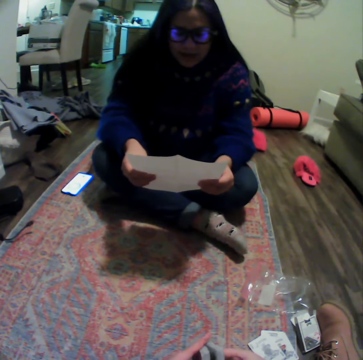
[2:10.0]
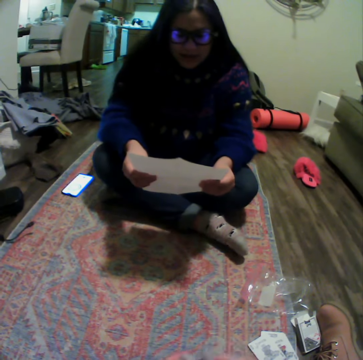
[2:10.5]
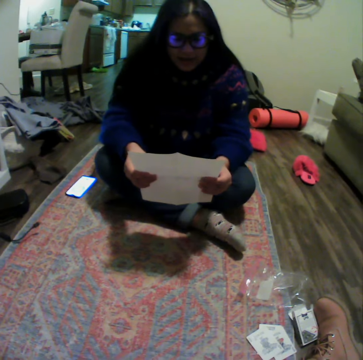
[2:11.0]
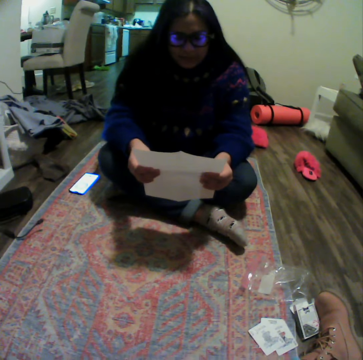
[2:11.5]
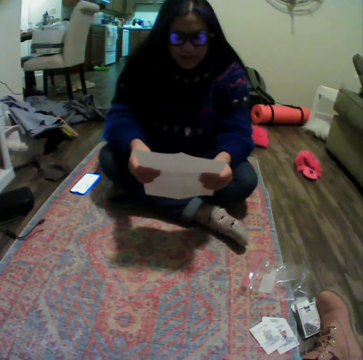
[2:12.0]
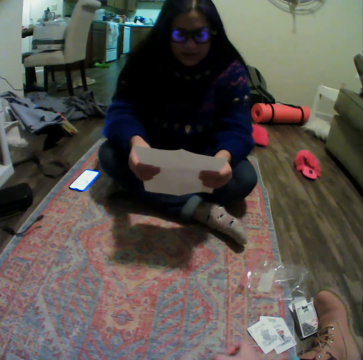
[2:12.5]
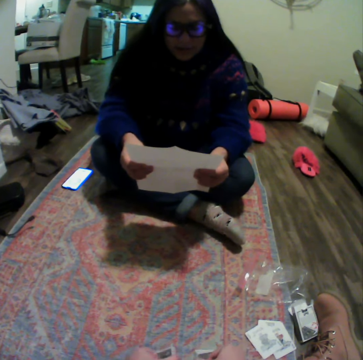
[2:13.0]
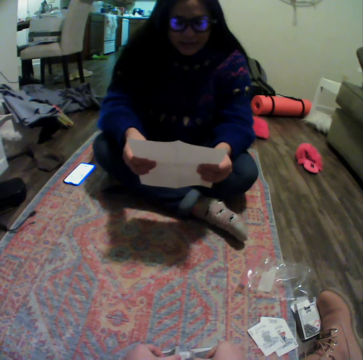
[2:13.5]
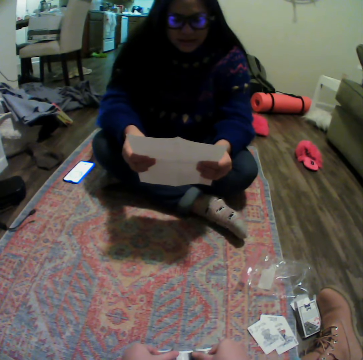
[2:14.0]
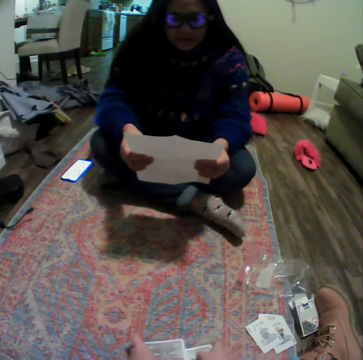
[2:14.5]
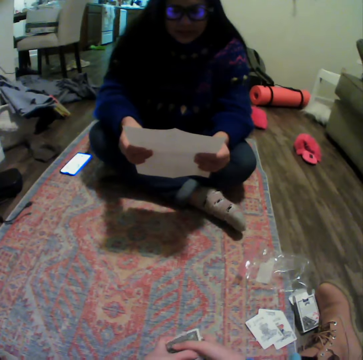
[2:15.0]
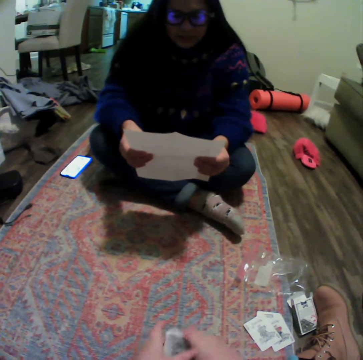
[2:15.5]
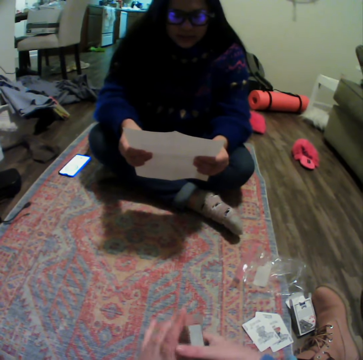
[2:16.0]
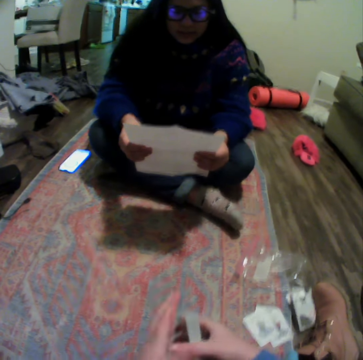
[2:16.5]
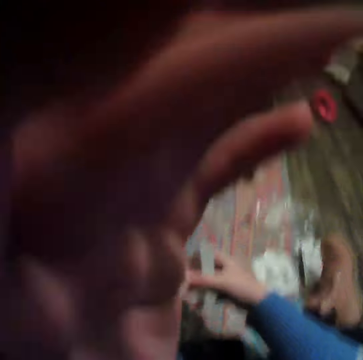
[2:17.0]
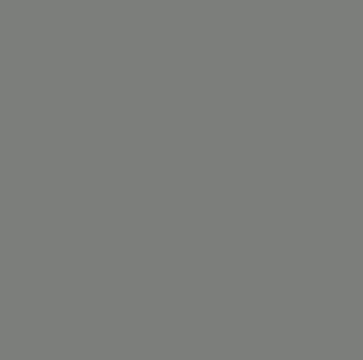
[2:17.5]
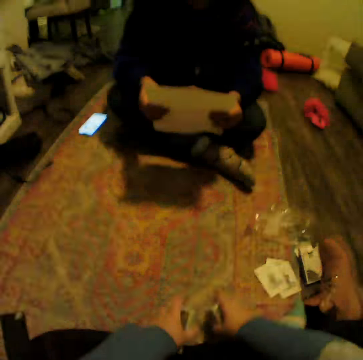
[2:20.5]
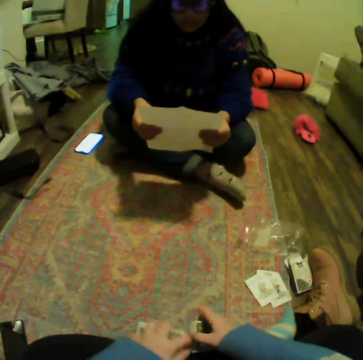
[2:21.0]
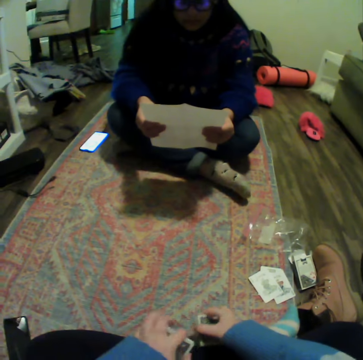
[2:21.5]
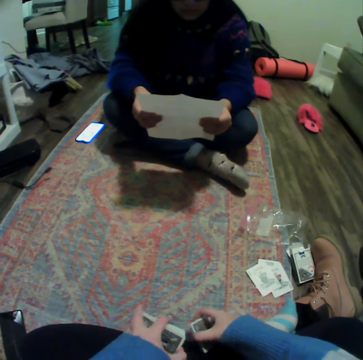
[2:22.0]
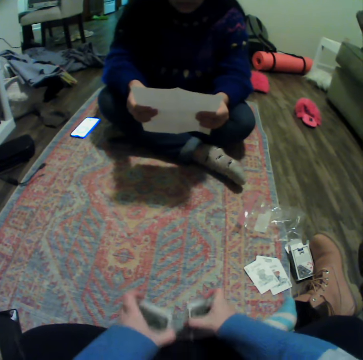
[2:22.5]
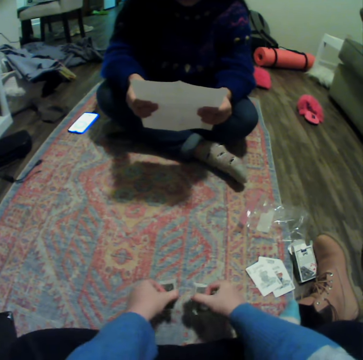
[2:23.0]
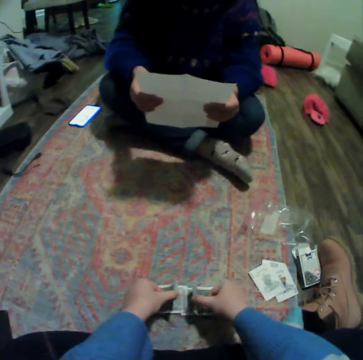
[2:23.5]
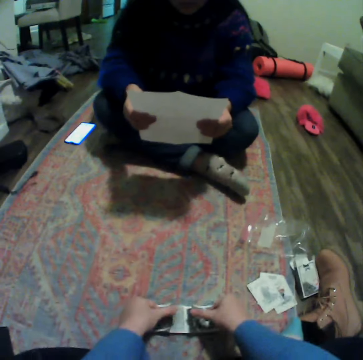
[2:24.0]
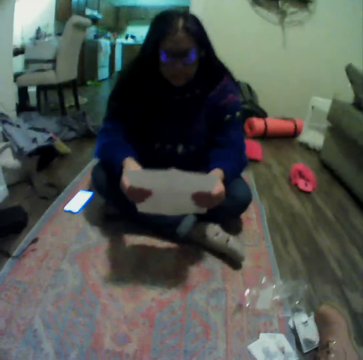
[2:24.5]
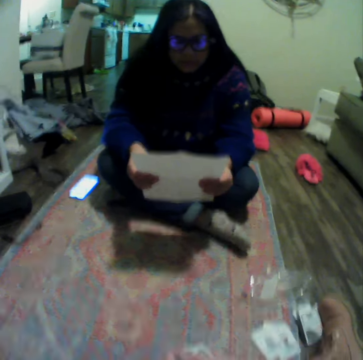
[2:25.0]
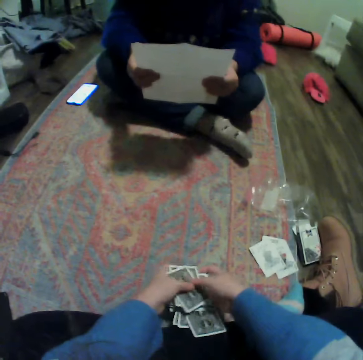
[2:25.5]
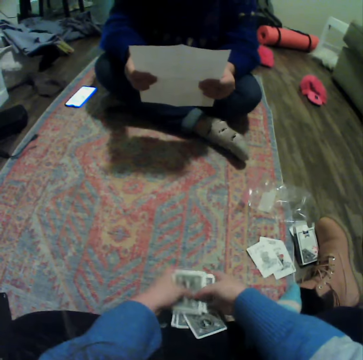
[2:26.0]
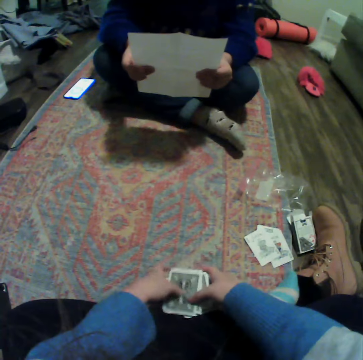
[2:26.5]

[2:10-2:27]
The camera wearer gathers the cards. They gather the cards again. They adjust their camera. They raise their hand. They put the cards down. They reshuffle the cards. They gather the cards.

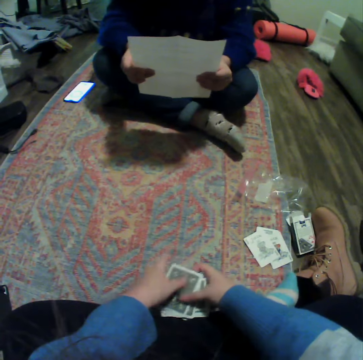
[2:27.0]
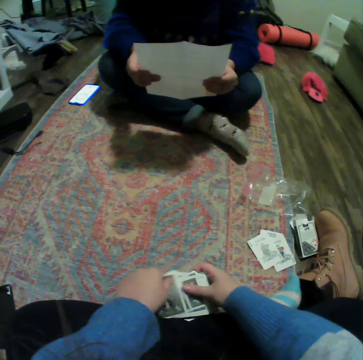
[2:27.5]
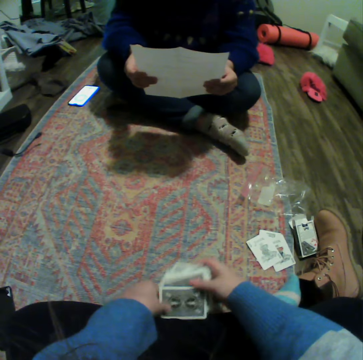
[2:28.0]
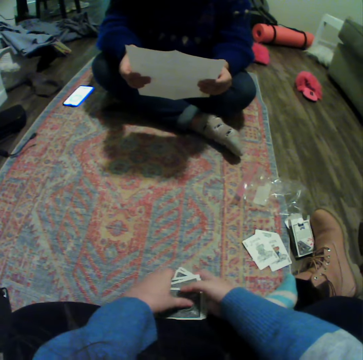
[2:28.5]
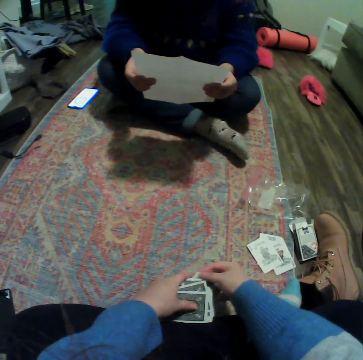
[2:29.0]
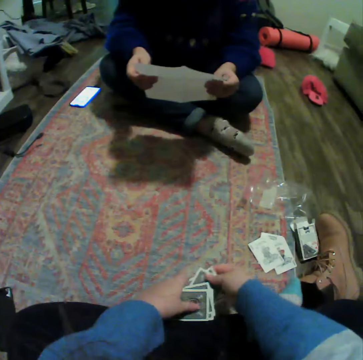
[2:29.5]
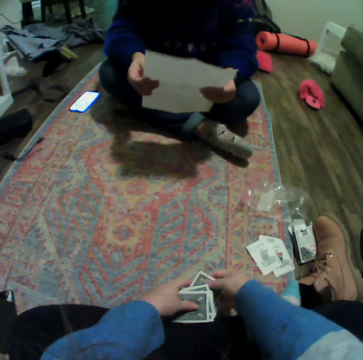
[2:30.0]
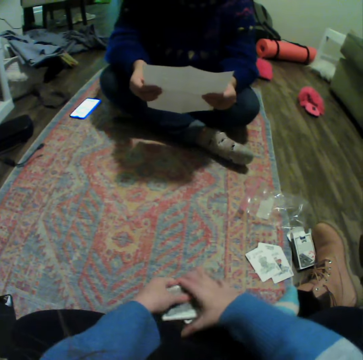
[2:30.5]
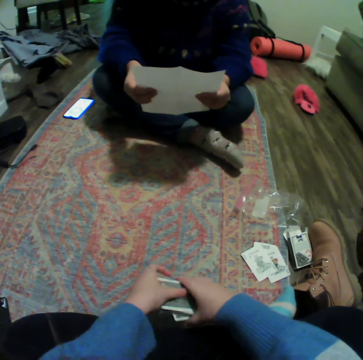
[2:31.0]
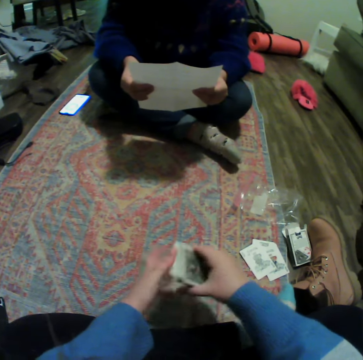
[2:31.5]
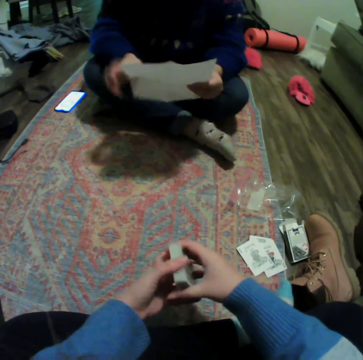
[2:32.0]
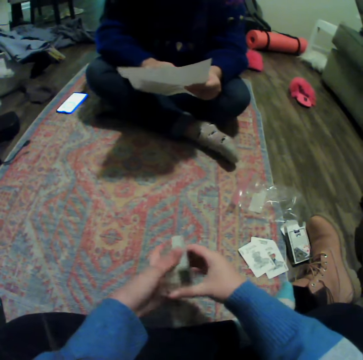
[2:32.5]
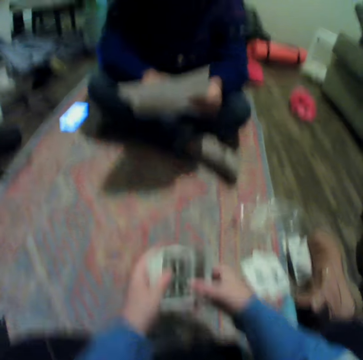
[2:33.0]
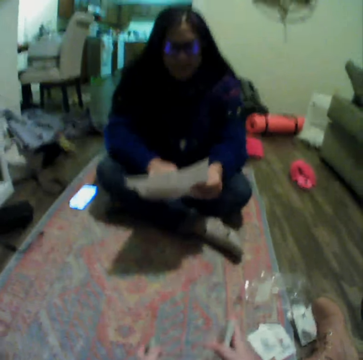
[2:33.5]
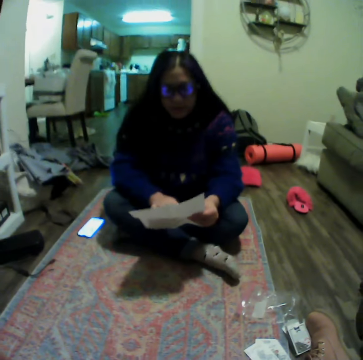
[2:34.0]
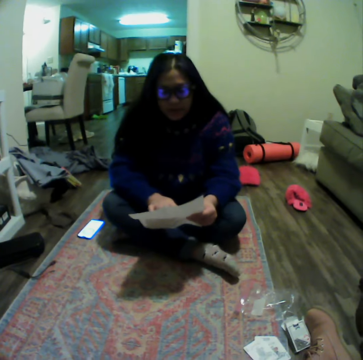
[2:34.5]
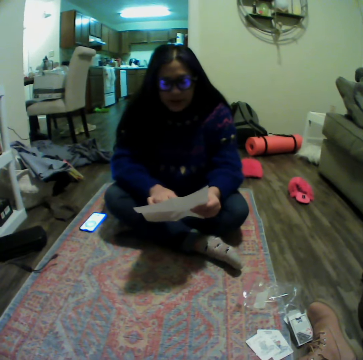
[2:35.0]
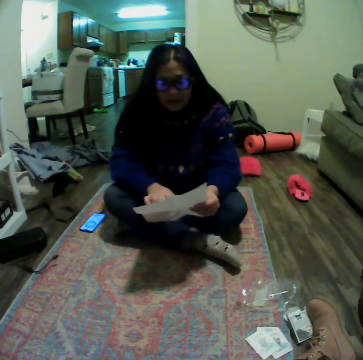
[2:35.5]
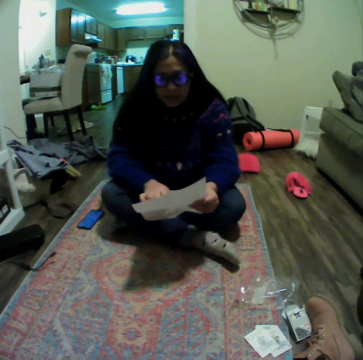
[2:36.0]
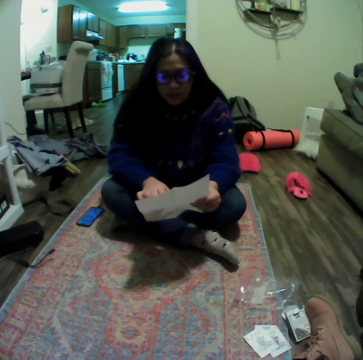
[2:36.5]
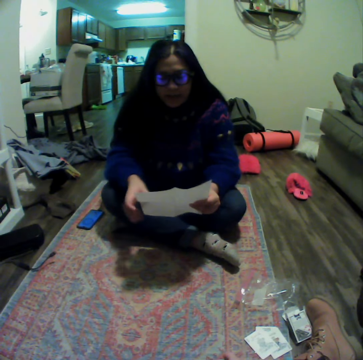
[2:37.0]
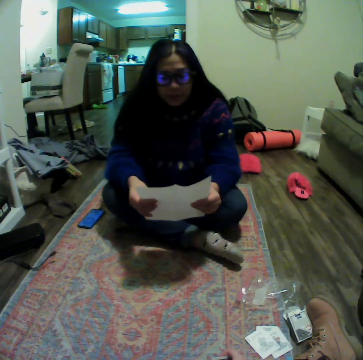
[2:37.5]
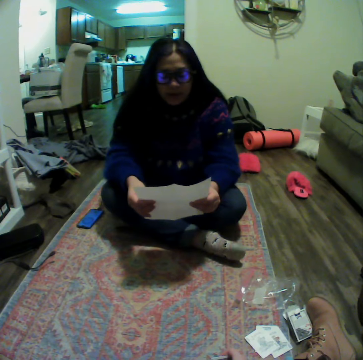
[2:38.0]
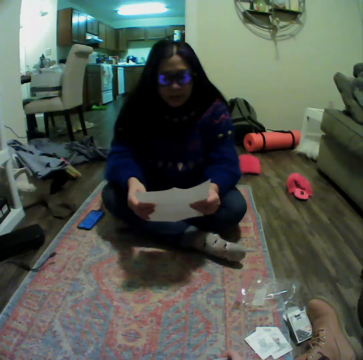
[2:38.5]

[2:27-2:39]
A lady talks to the camera wearer. The camera wearer divides the cards. They look at the lady.

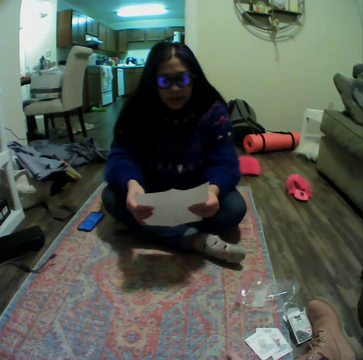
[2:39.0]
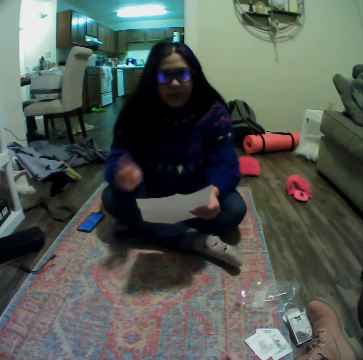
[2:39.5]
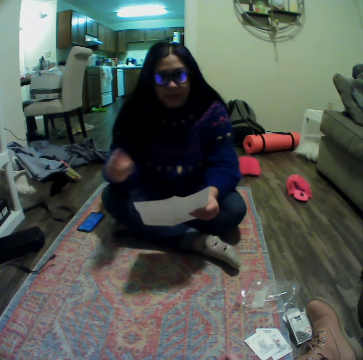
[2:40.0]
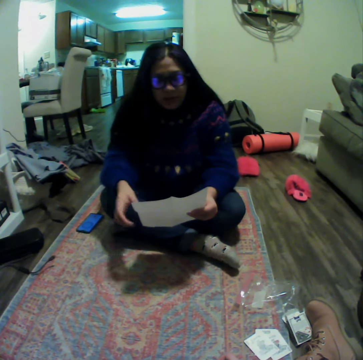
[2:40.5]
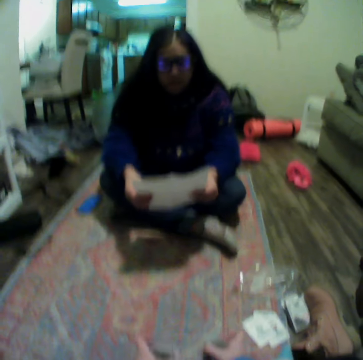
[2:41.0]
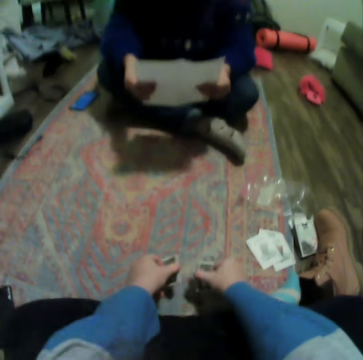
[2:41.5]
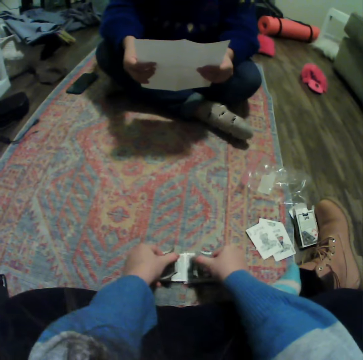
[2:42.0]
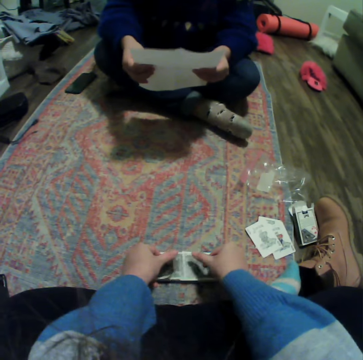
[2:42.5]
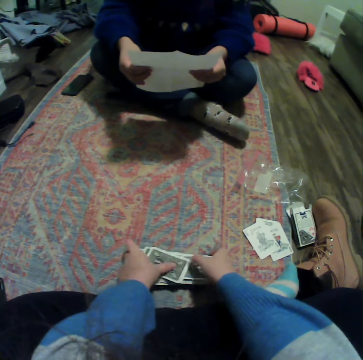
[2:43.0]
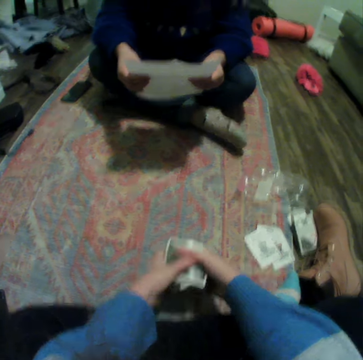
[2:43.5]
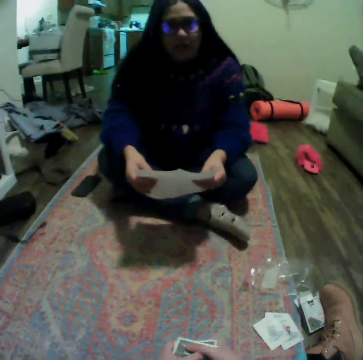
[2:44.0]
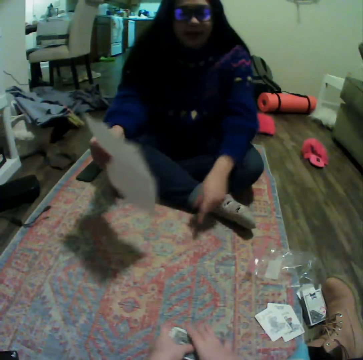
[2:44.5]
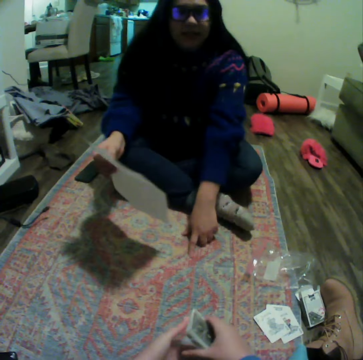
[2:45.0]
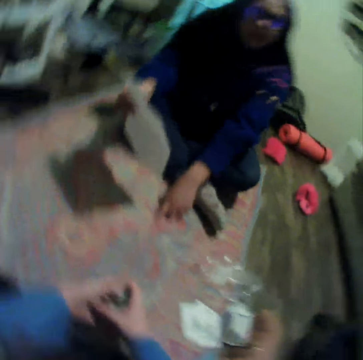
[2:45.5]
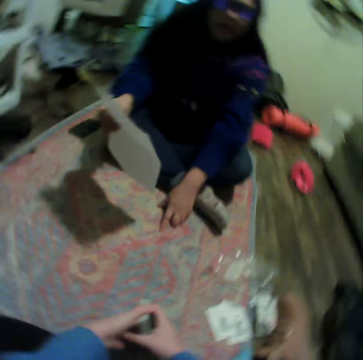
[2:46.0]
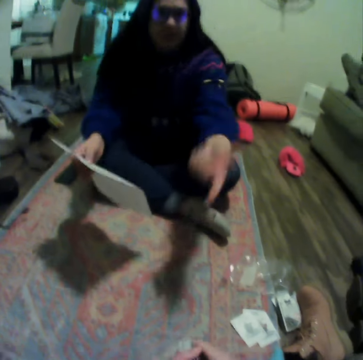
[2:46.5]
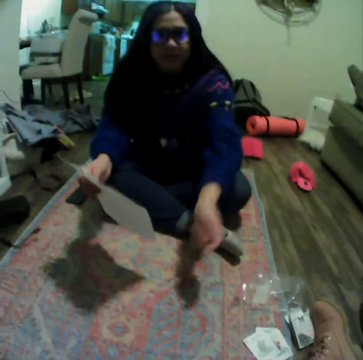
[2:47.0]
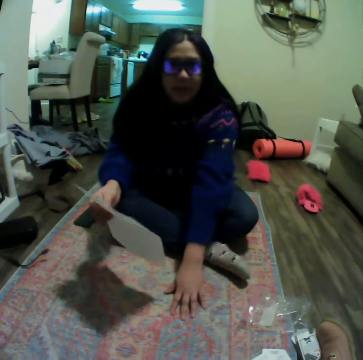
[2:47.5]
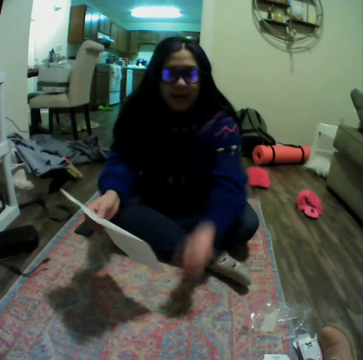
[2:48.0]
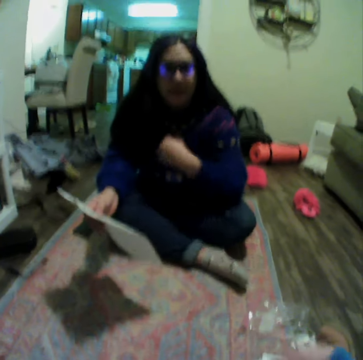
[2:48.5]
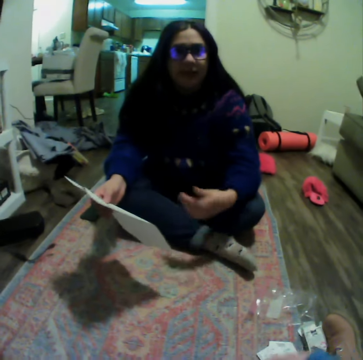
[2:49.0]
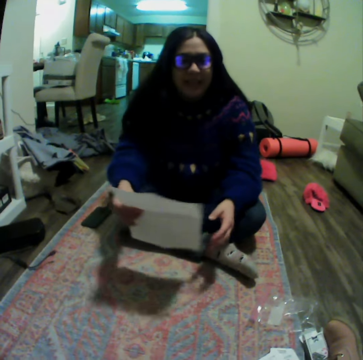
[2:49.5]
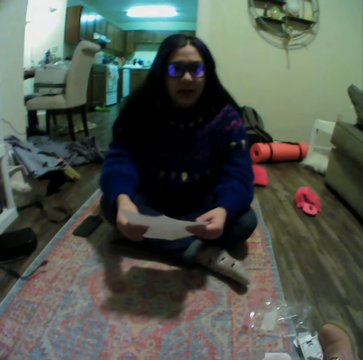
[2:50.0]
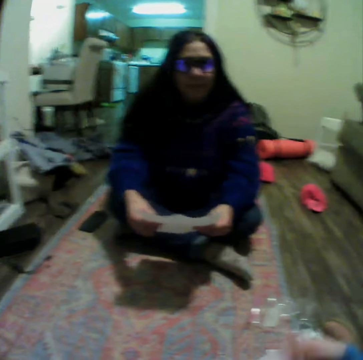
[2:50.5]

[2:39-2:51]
The camera wearer shuffles the cards. She gathers the cards. A woman points her finger on the carpet. The woman moves her hand. The camera wearer moves her hand.
